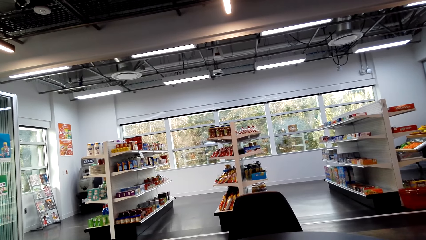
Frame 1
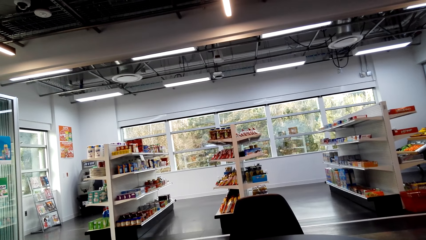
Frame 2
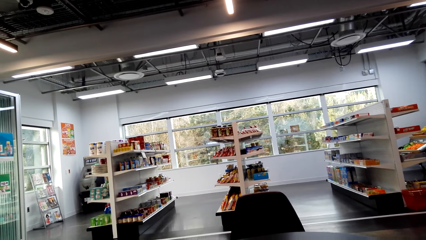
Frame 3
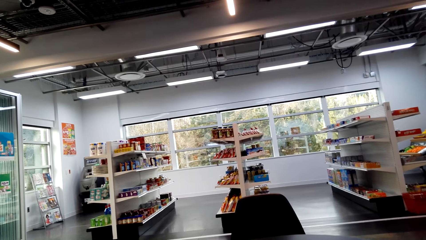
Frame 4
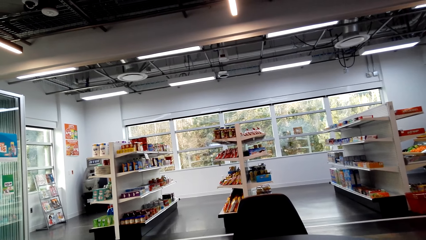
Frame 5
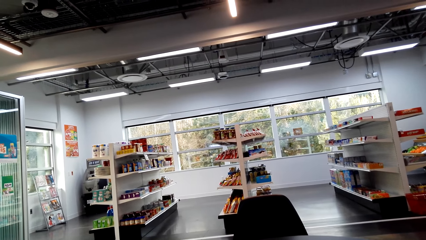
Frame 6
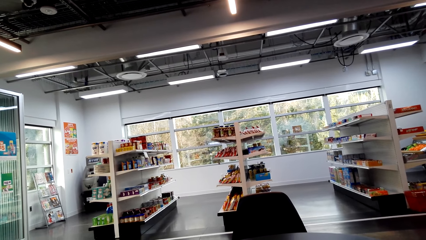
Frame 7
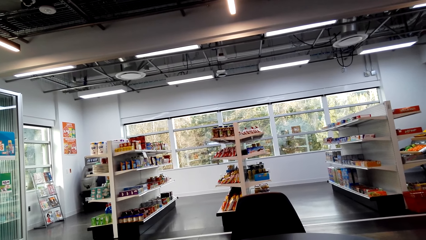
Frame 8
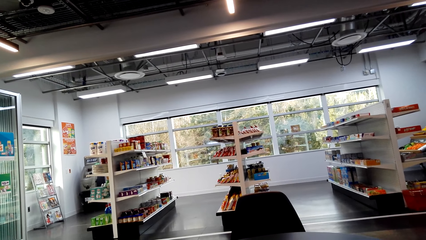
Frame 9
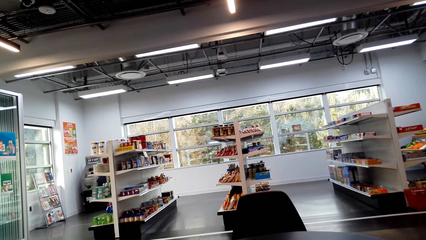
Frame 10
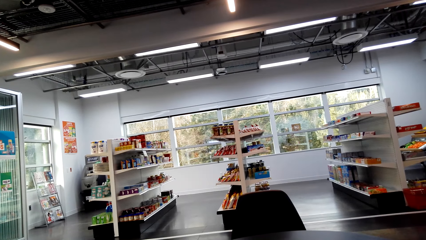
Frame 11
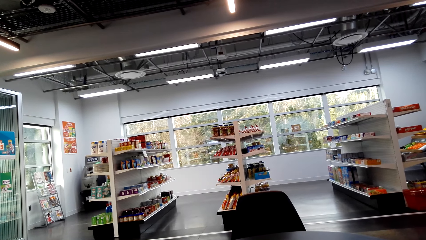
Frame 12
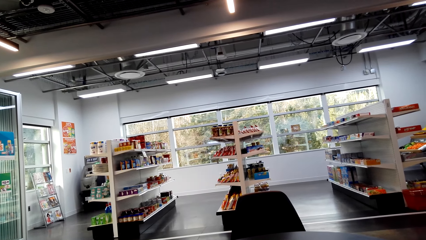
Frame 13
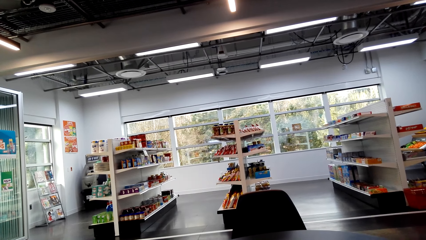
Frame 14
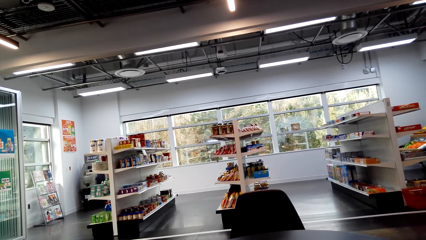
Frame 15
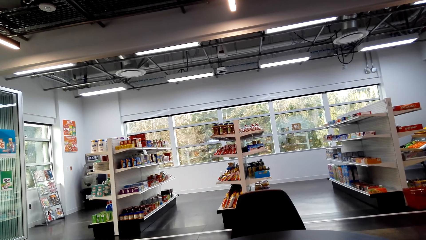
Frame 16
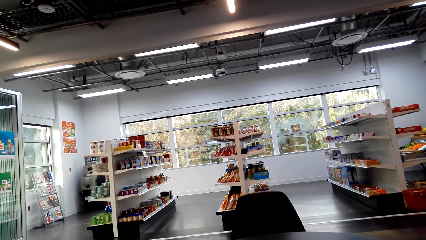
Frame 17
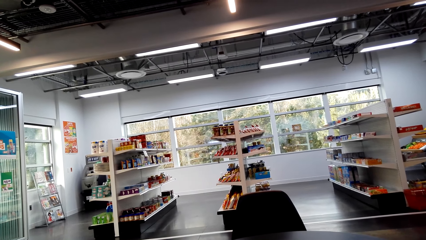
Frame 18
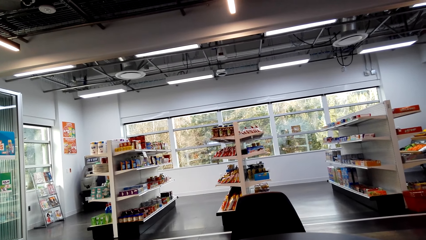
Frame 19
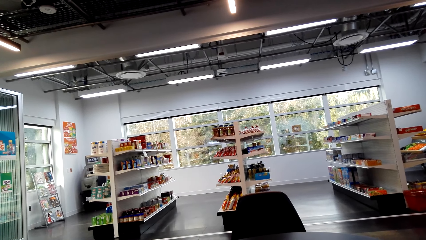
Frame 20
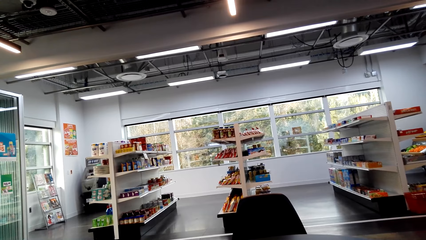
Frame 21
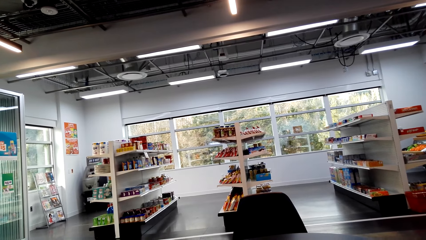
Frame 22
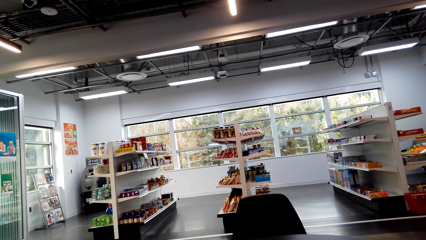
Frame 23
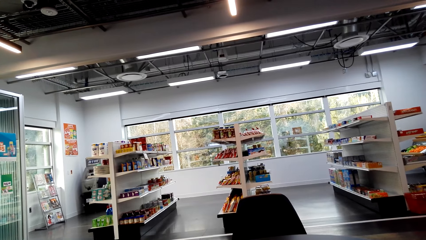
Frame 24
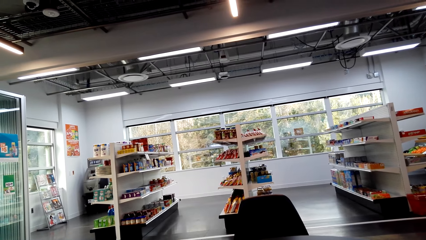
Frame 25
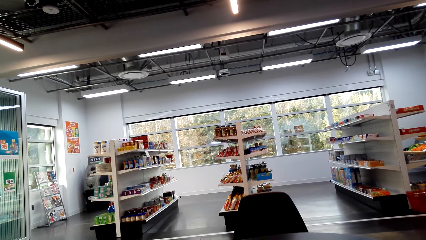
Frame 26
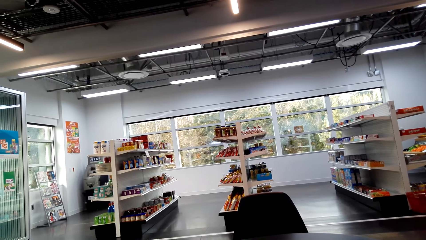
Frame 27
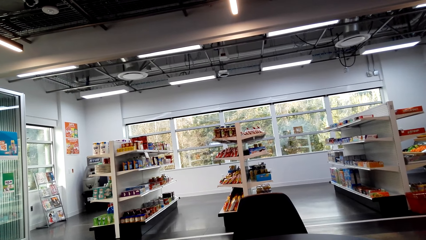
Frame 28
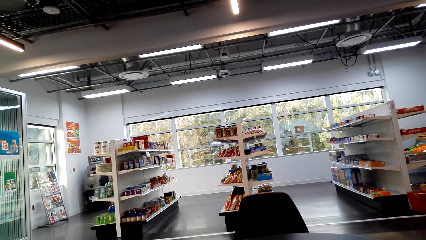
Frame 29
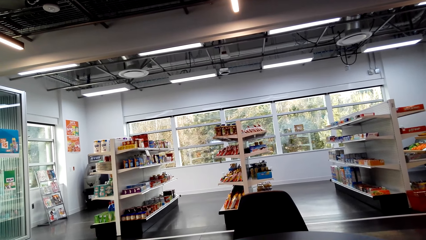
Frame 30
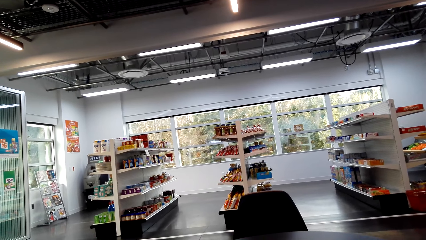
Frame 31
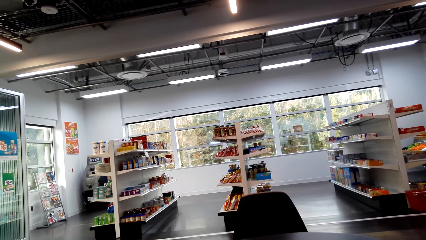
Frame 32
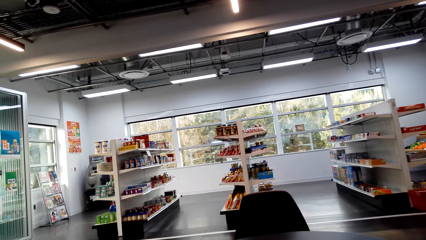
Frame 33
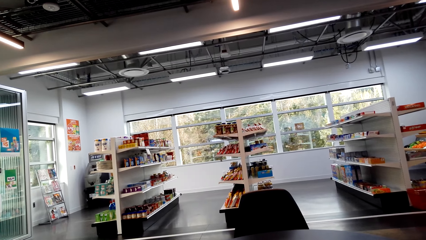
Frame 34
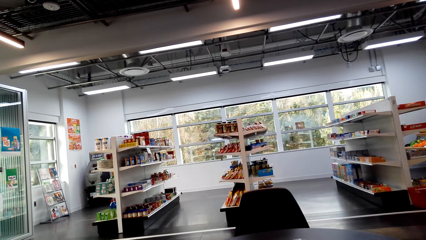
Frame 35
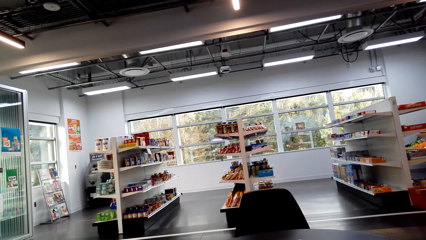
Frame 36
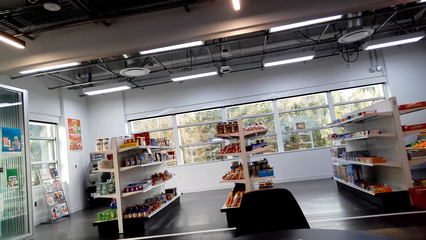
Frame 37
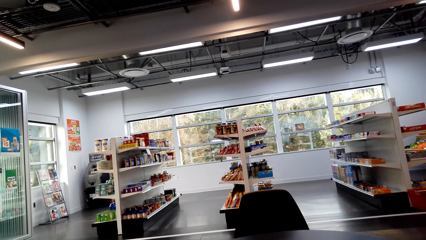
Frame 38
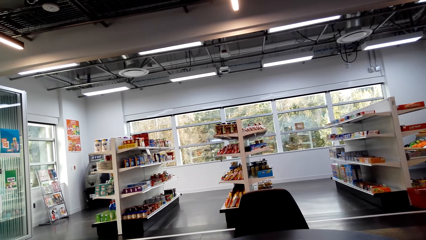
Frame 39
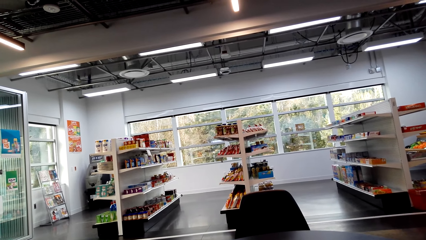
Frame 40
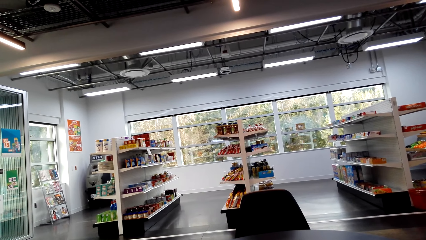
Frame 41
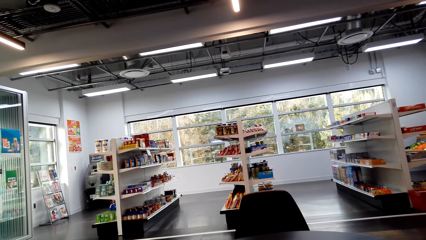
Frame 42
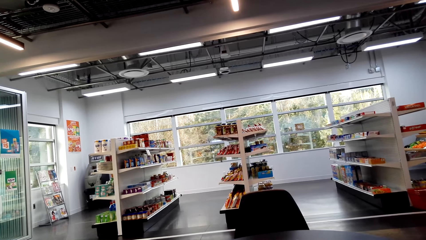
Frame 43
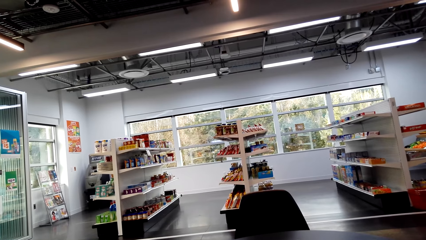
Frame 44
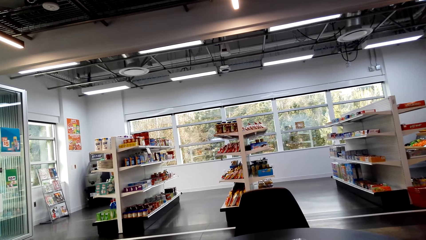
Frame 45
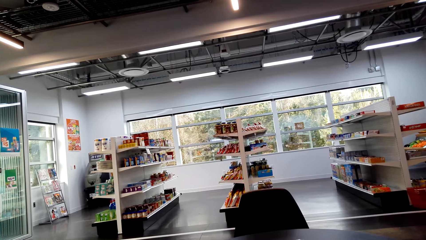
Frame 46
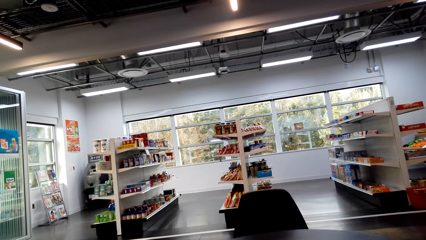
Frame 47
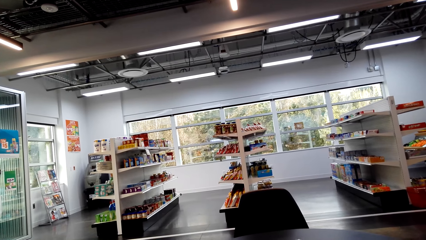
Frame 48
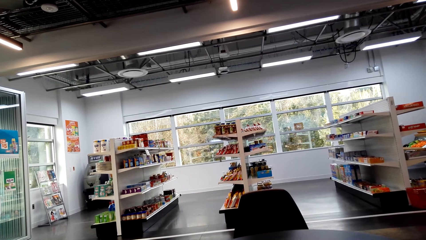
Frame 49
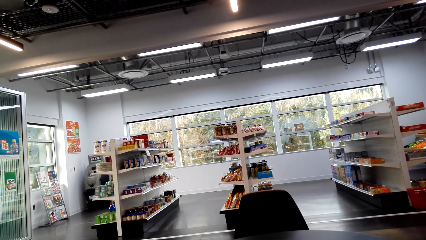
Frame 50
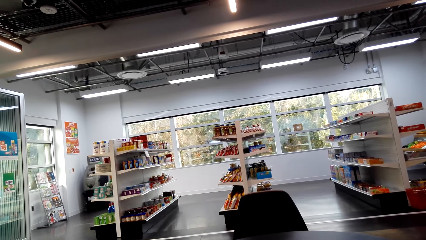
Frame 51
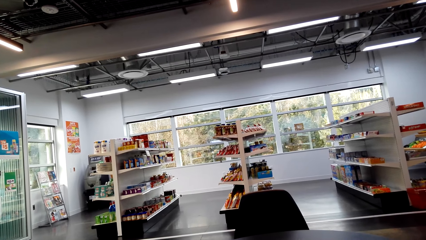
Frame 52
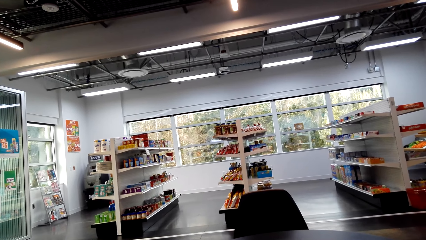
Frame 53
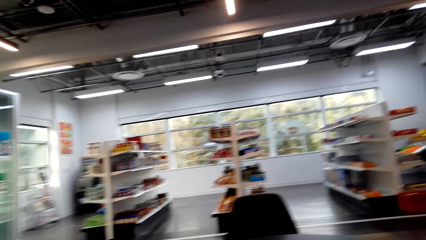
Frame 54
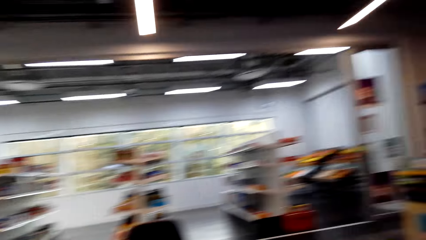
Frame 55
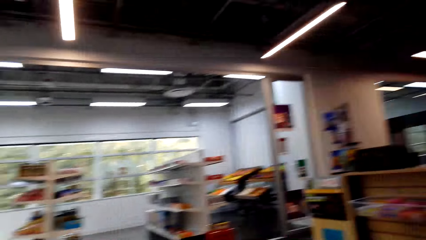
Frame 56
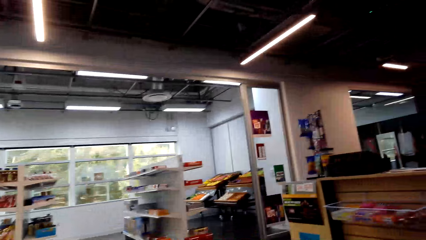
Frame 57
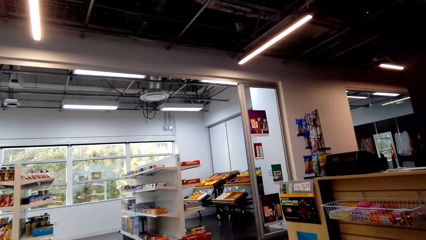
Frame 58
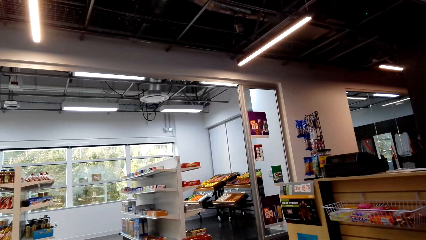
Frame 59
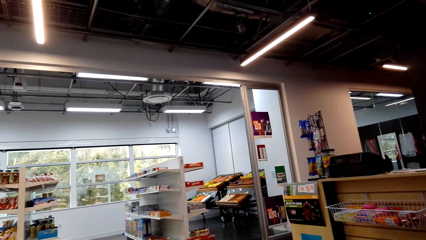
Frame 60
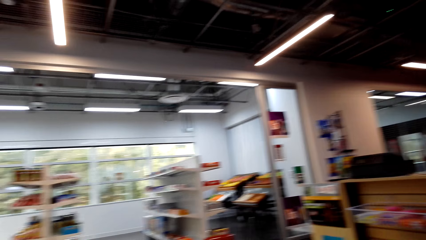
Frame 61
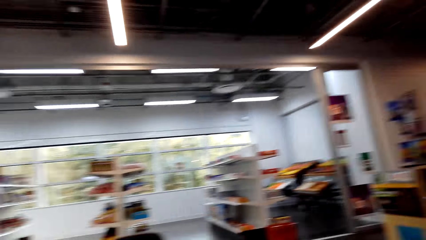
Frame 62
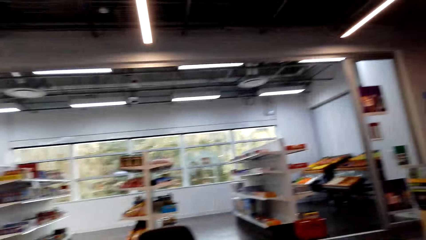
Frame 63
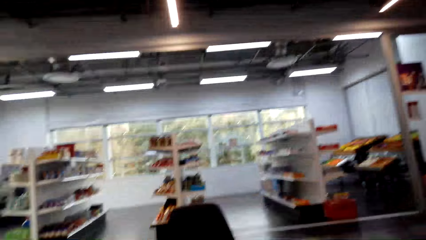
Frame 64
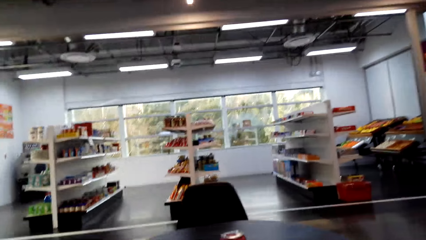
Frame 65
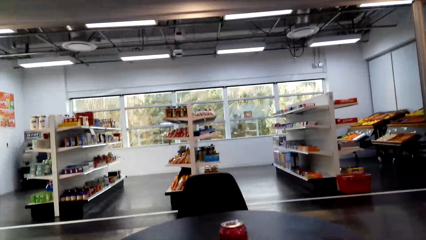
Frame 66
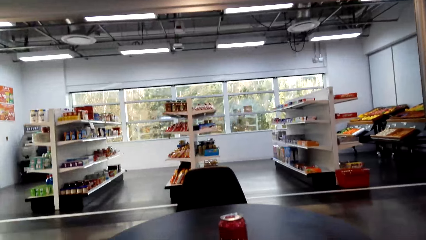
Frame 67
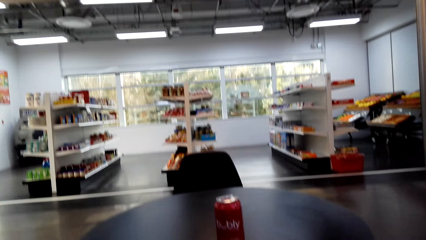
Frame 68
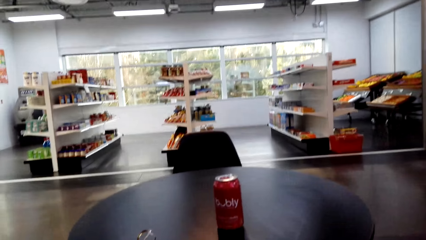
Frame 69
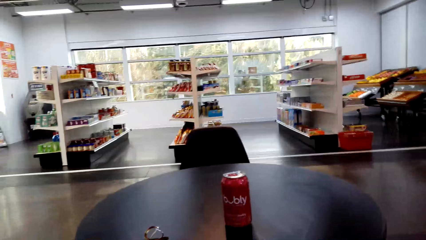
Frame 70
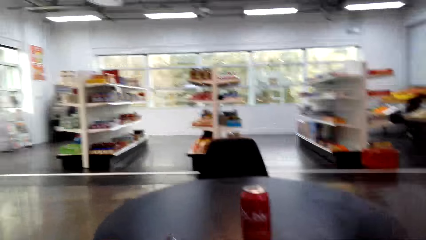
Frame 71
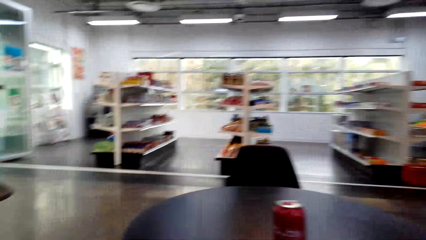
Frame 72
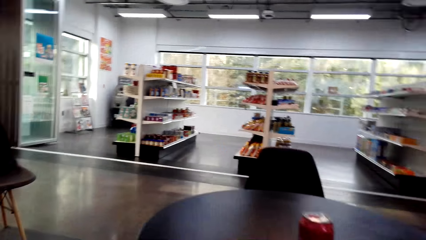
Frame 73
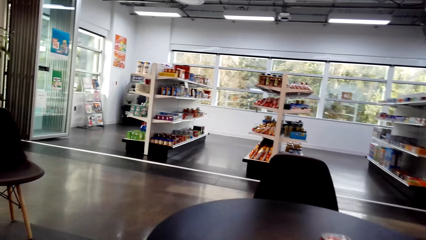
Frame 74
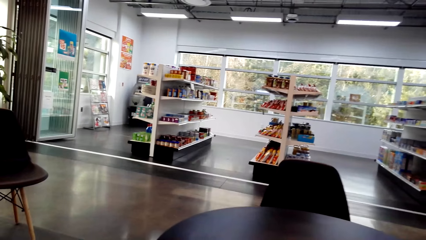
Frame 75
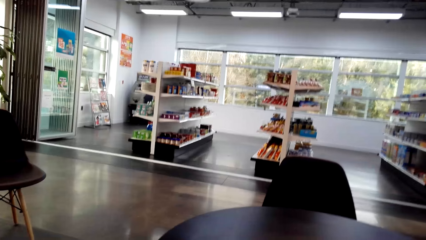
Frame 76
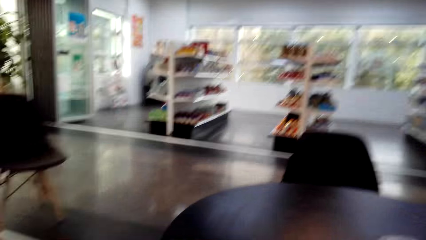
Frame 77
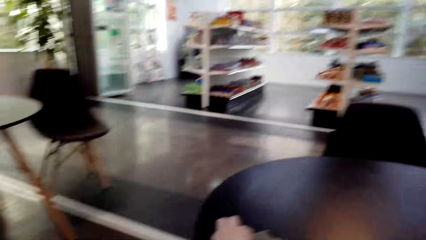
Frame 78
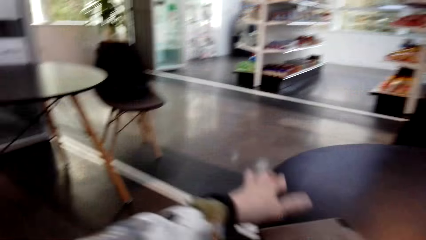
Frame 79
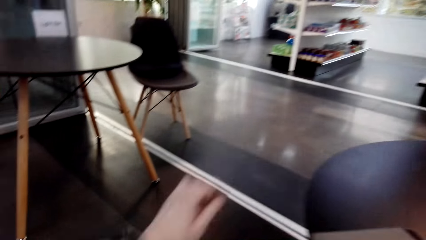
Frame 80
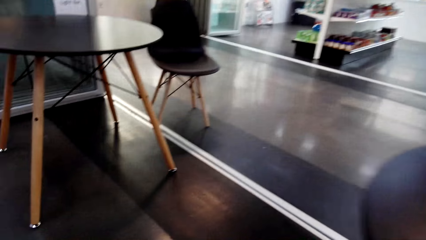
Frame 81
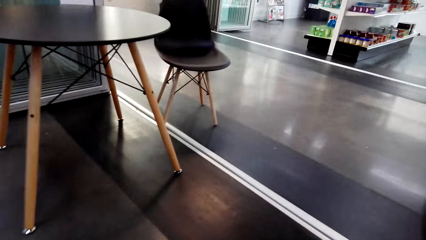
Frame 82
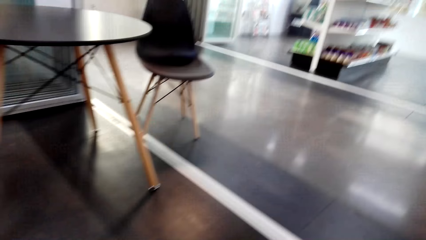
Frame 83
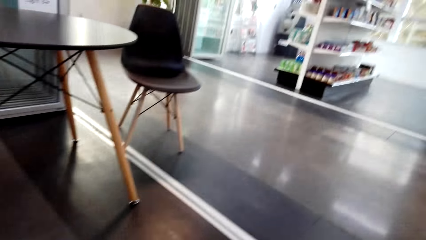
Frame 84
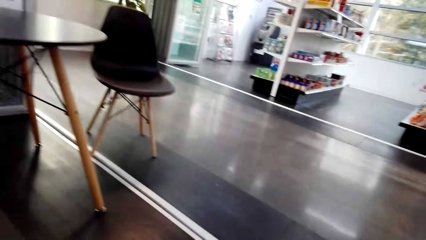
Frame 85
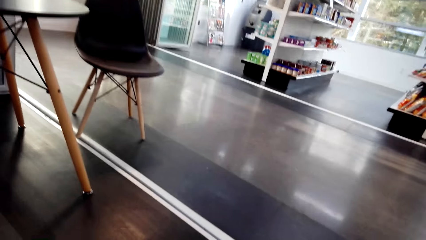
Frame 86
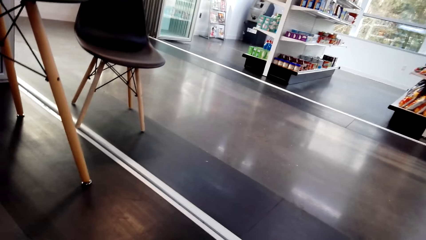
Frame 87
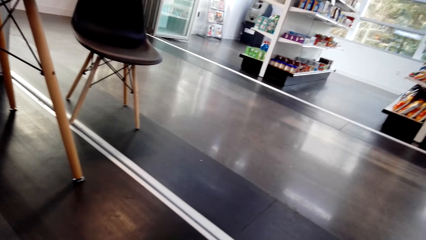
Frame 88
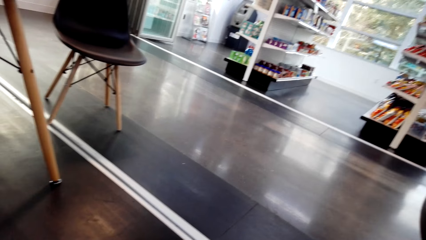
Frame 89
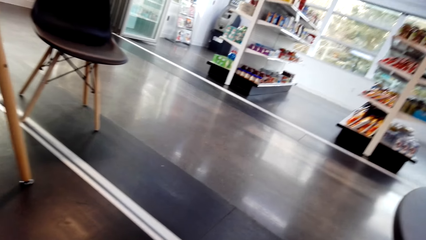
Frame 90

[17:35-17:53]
The camera wearer looks around. They turn around. They touch the table with the left hand and move the hand on the table.
